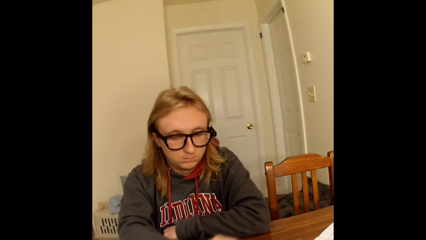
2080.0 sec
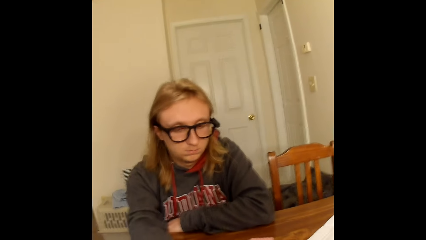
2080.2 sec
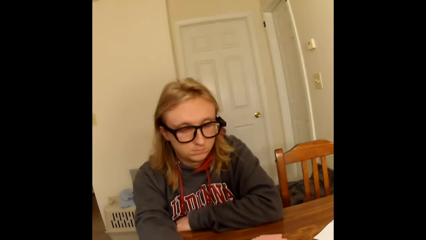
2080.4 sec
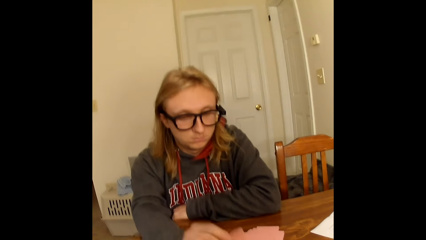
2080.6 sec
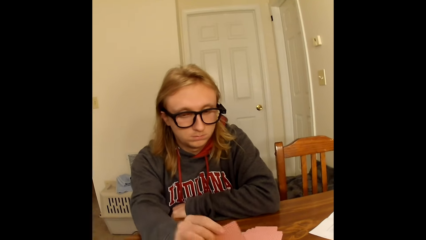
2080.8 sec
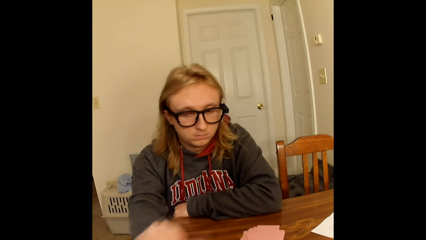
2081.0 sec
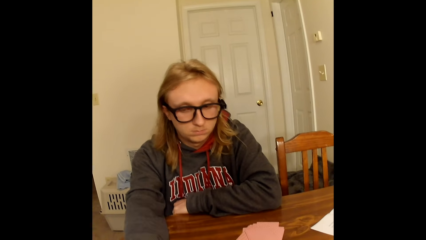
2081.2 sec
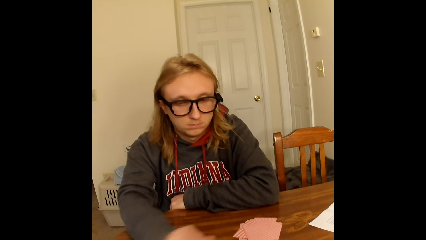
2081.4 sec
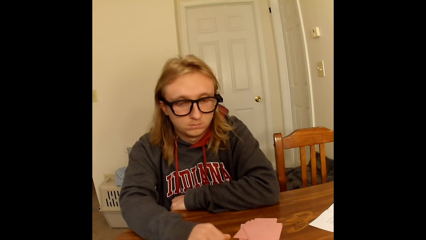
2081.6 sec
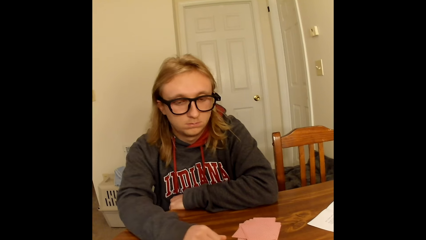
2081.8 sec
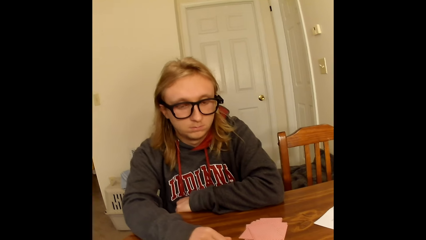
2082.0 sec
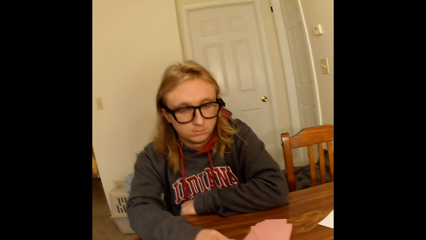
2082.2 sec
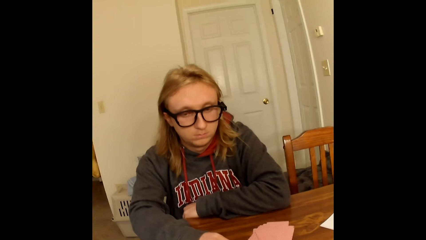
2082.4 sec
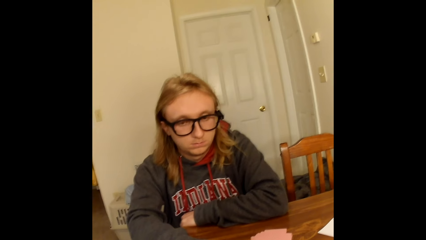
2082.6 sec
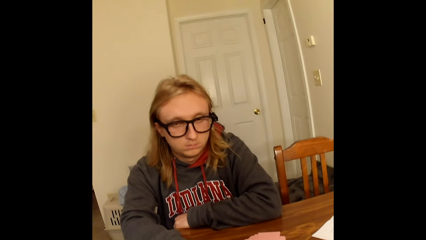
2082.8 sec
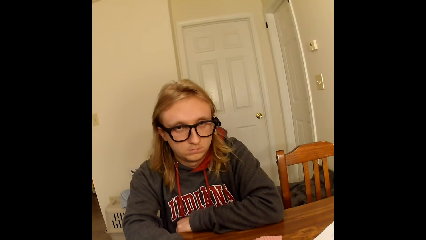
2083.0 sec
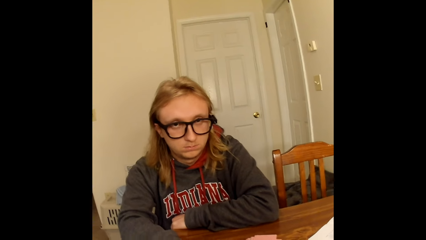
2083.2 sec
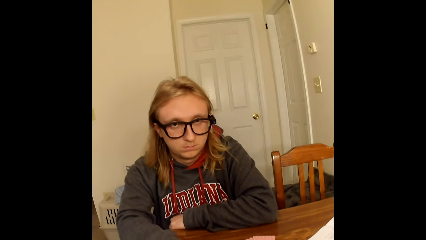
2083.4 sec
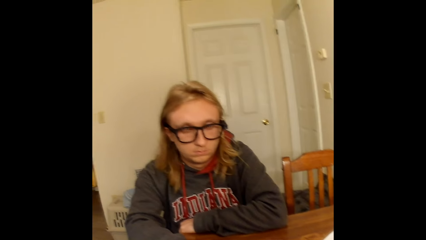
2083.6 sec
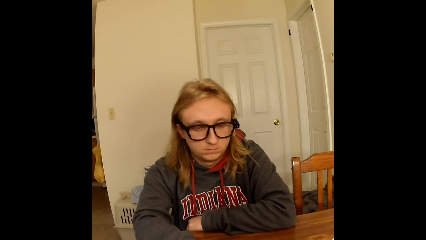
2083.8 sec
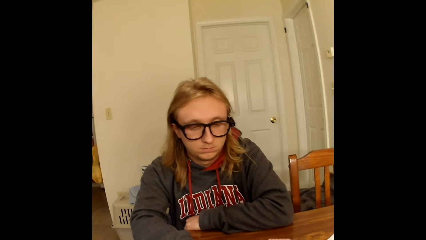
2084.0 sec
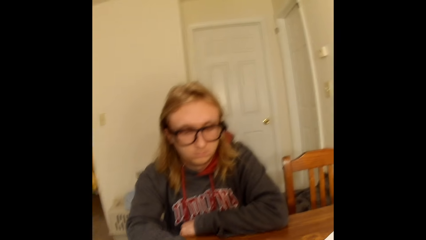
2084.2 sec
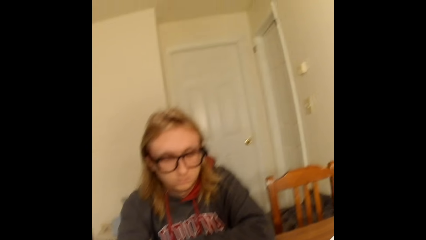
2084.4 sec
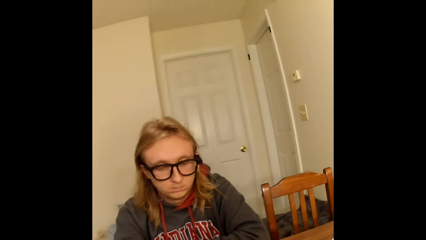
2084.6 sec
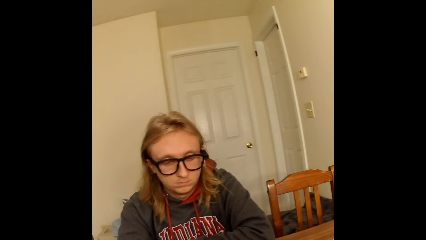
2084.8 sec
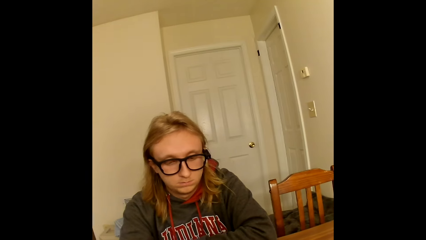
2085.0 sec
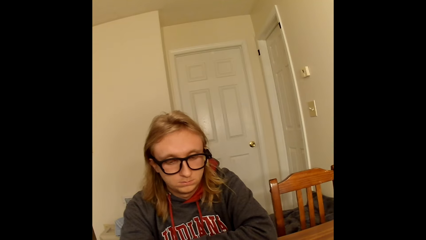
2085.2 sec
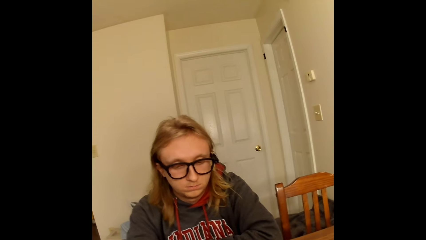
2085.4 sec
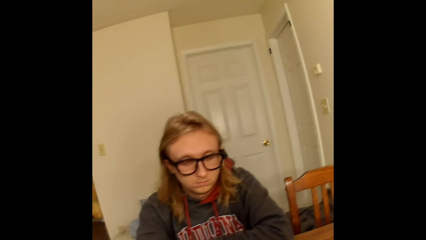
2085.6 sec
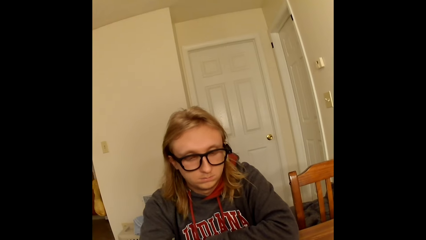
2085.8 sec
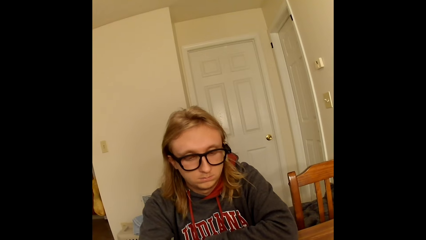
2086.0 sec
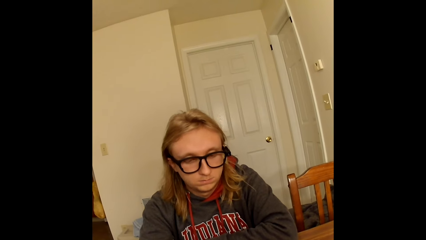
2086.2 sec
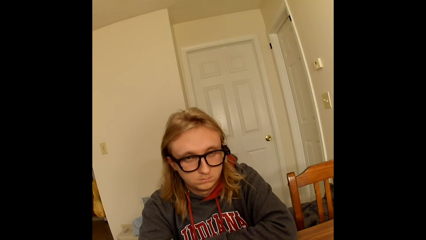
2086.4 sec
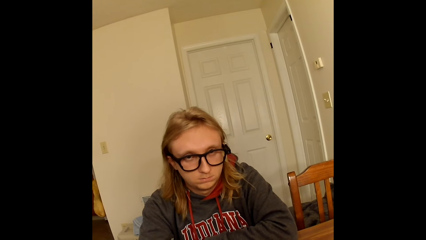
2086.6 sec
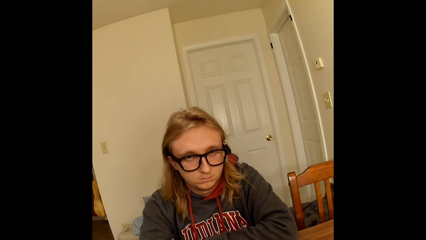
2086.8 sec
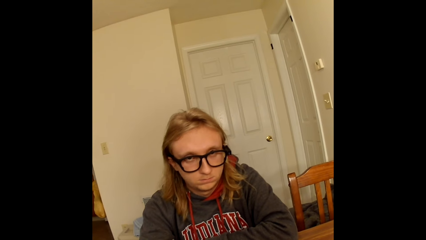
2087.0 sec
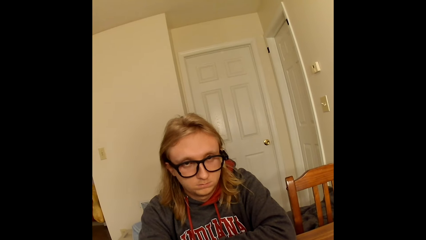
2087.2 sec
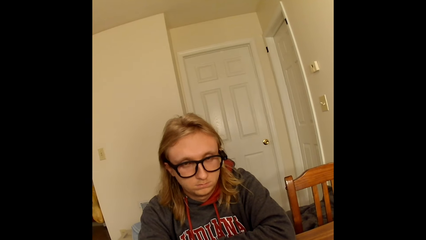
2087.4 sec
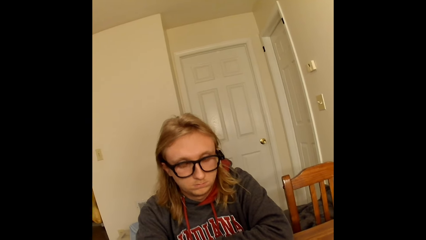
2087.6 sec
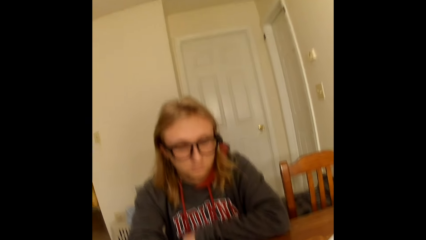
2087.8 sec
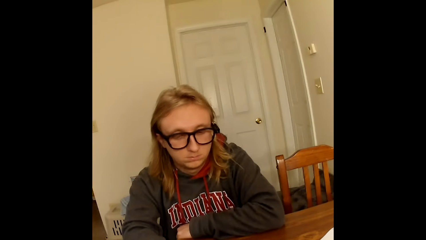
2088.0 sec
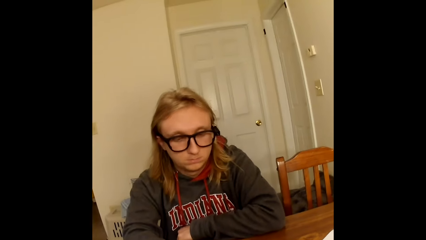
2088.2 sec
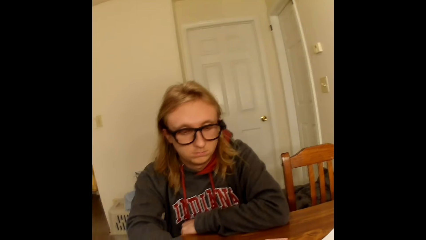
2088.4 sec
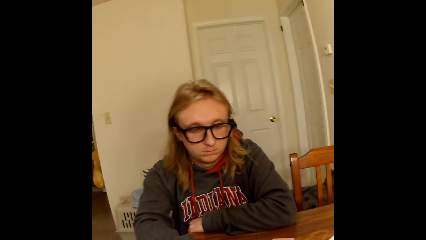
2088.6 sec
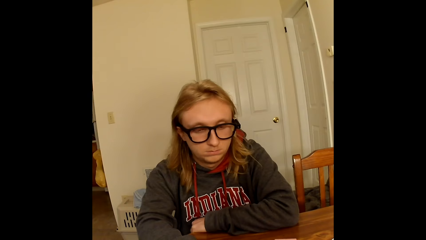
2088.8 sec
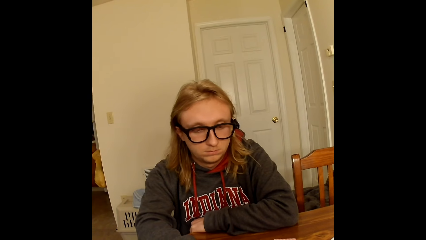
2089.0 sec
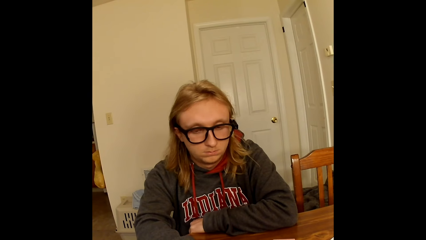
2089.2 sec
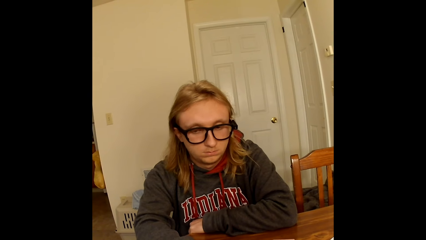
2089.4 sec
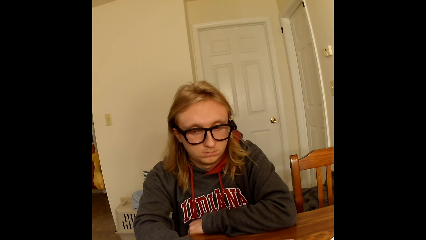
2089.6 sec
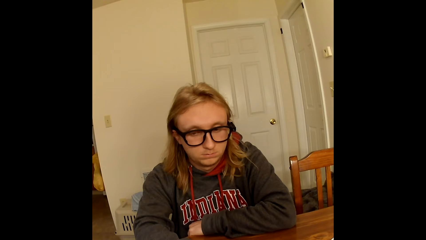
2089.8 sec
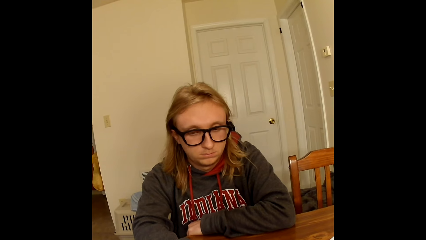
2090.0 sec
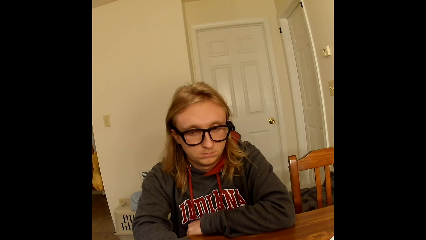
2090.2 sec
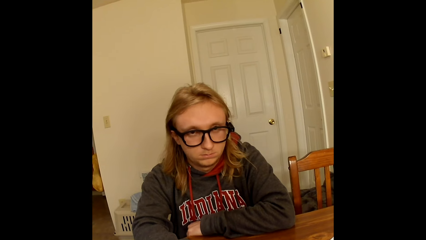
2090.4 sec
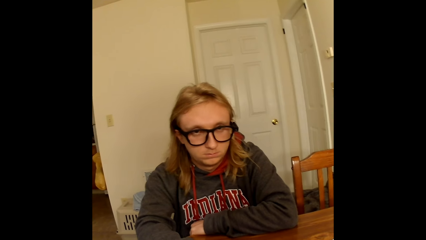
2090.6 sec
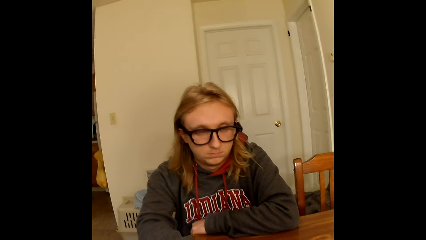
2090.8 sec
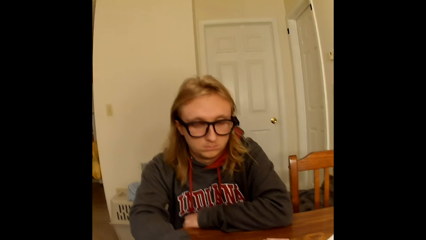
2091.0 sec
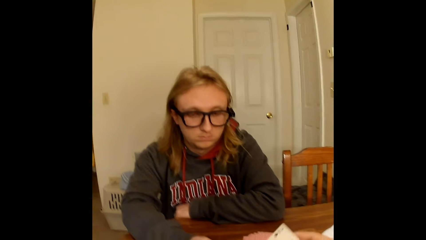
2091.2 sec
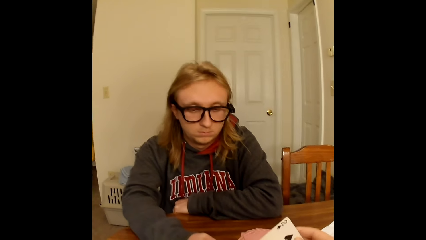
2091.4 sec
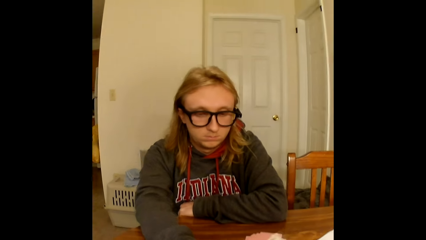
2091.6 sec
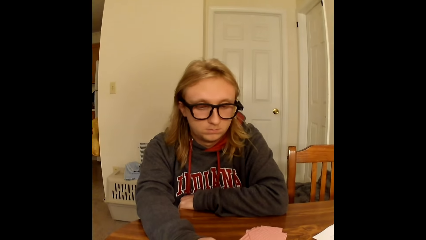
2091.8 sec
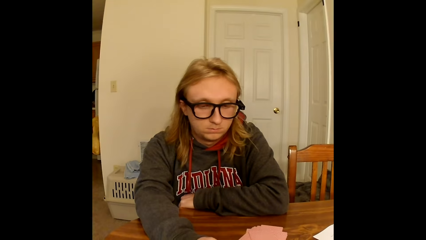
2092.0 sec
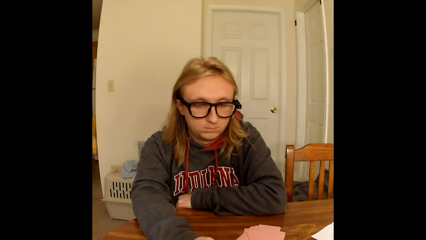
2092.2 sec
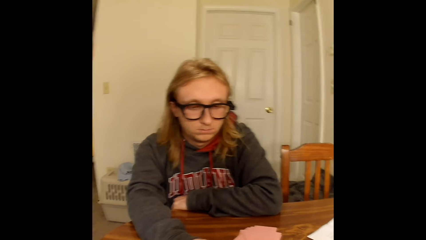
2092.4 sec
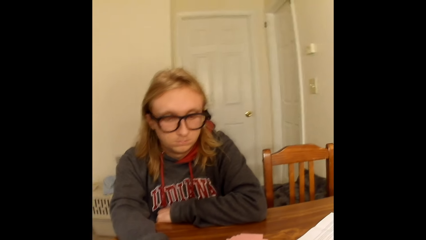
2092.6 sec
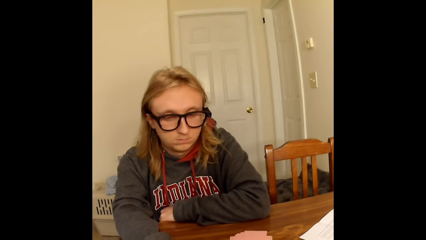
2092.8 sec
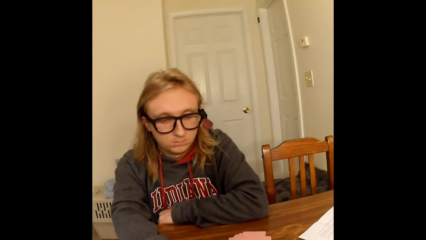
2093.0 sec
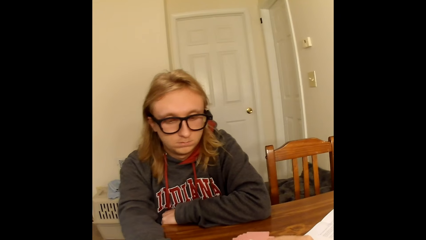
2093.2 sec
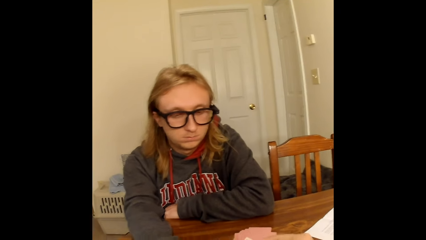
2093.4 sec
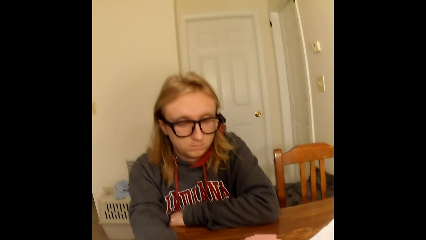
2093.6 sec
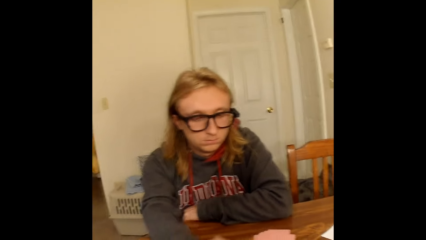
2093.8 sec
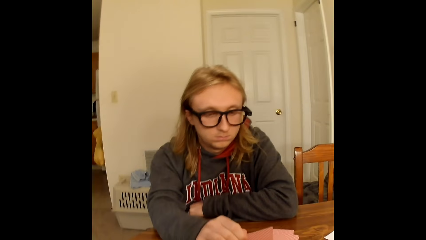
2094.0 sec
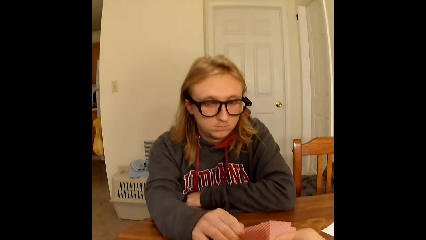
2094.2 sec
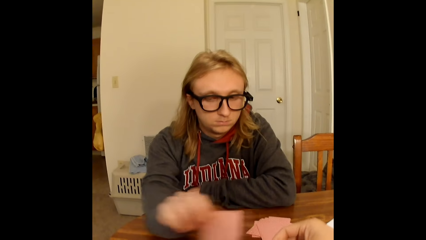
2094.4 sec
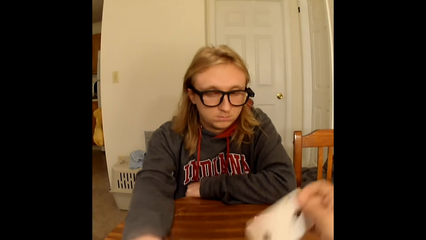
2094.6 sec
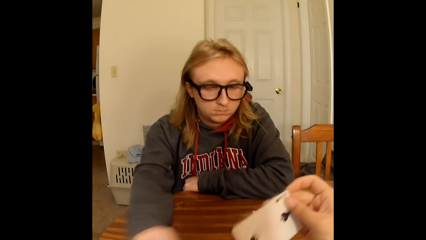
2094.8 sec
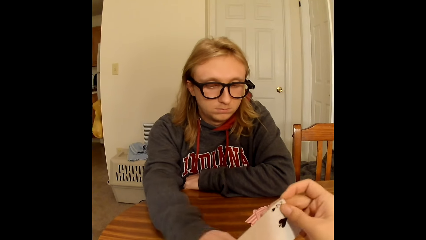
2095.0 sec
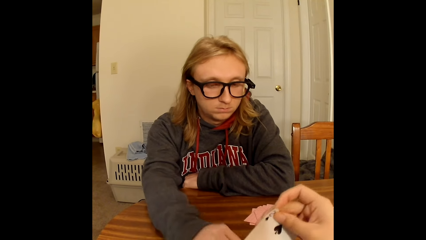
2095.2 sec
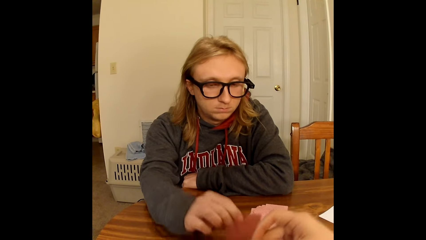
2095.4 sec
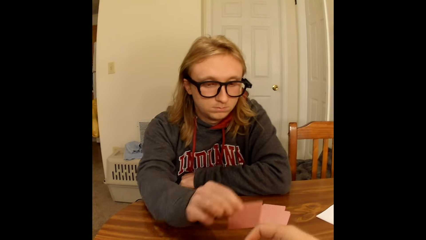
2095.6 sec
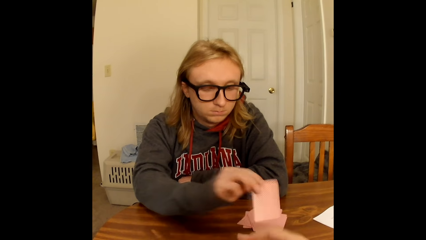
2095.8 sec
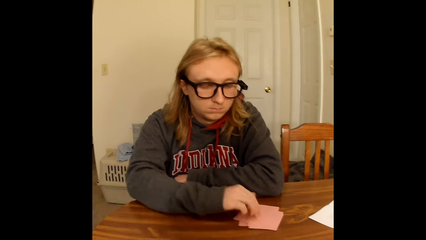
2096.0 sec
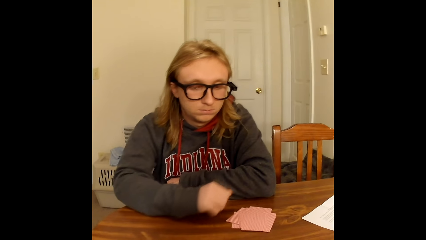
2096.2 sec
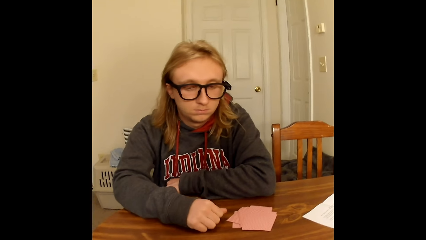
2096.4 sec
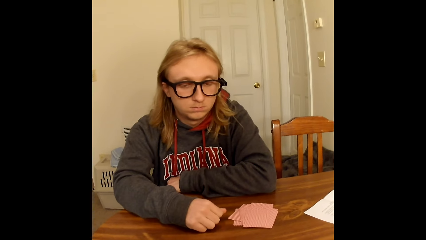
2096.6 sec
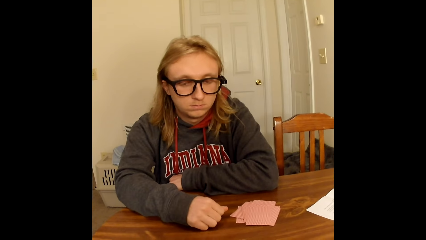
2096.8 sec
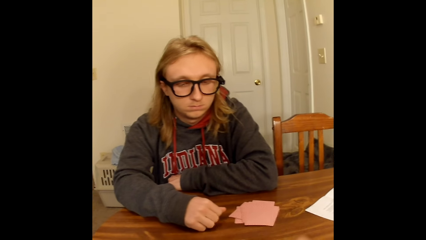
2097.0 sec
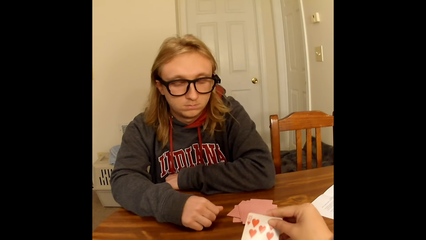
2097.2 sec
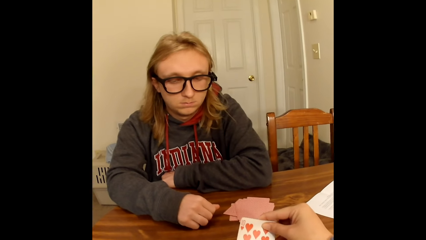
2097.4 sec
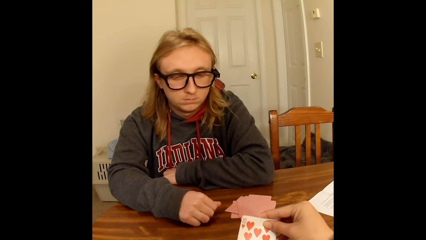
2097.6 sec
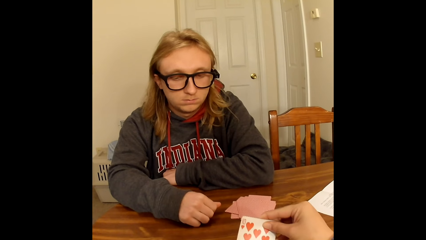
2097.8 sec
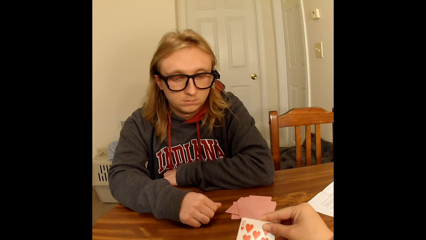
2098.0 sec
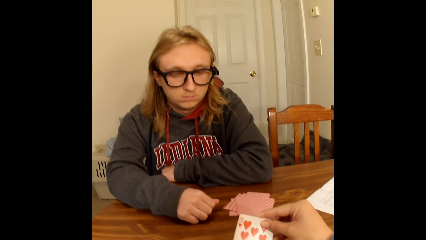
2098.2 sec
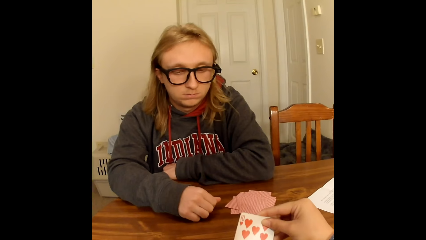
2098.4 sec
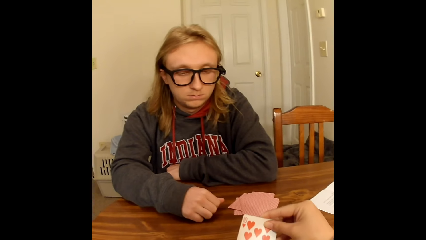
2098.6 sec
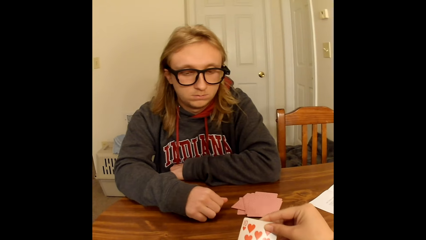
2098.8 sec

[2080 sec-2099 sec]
A man places the playing card in his right hand face down on face down playing cards on the table close to him. He picks a playing card face up to him from the deck of face down playing cards on the table with his right hand. He places the playing card in his right hand face down on the table close to the camera wearer. He touches the table with his right hand. The camera wearer passes a playing card in her right hand to her left hand. She holds the card. The man picks a playing card face up to him from the deck of face down playing cards on the table with his right hand. He places the playing card in his right hand face down on the table close to the camera wearer. He plays the card. He picks a playing card face up to him from the deck of face down playing cards on the table with his right hand. The camera wearer holds the card. The man places the playing card in his right hand face down on face down playing cards on the table close to him. He touches the table with his right hand. The camera wearer picks a playing card face up to her from the deck of face down playing cards on the table with her right hand.
